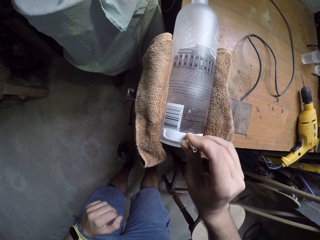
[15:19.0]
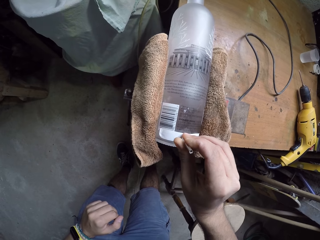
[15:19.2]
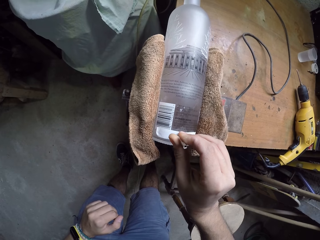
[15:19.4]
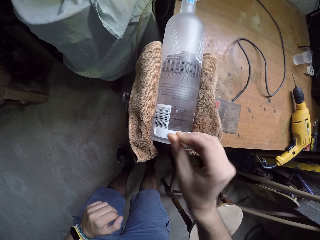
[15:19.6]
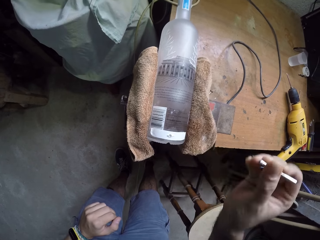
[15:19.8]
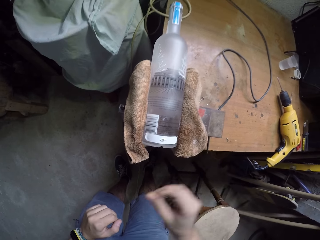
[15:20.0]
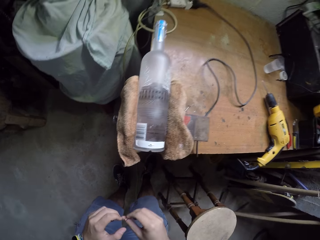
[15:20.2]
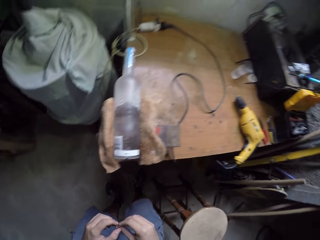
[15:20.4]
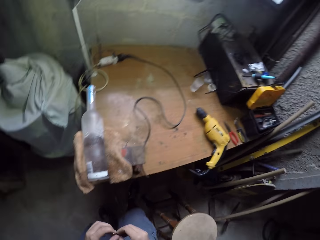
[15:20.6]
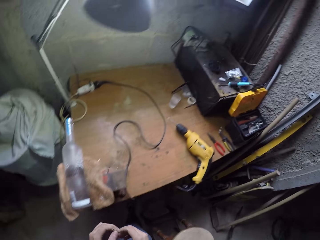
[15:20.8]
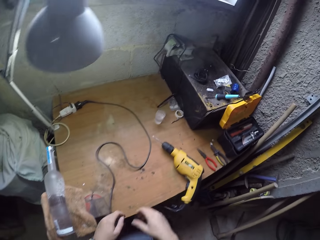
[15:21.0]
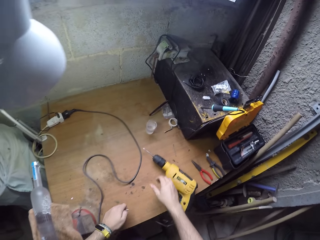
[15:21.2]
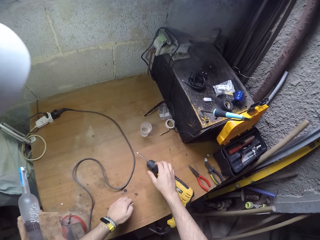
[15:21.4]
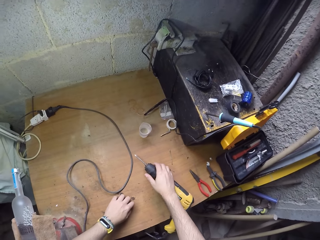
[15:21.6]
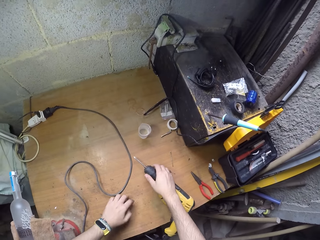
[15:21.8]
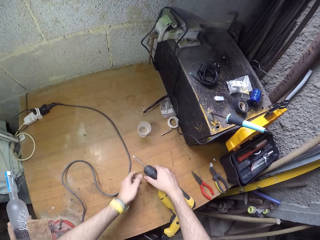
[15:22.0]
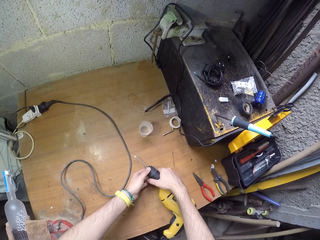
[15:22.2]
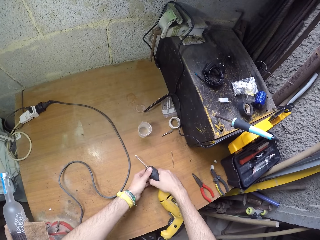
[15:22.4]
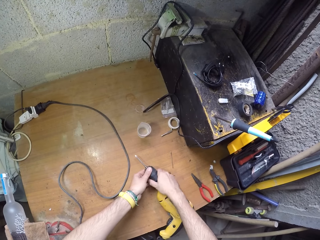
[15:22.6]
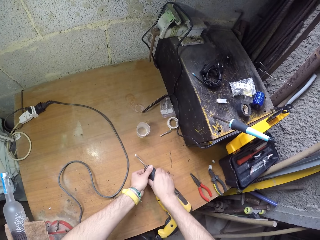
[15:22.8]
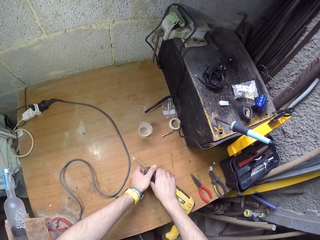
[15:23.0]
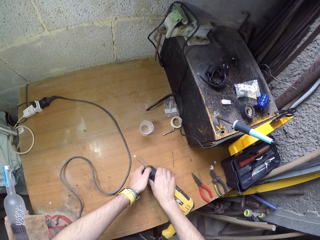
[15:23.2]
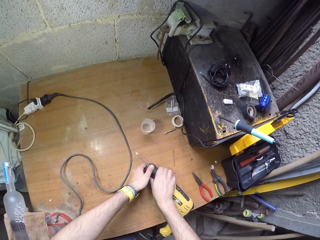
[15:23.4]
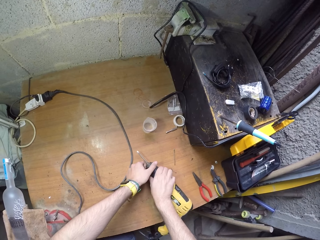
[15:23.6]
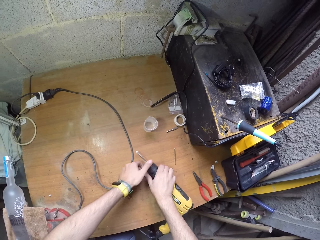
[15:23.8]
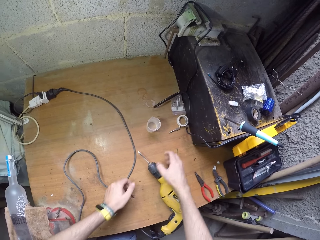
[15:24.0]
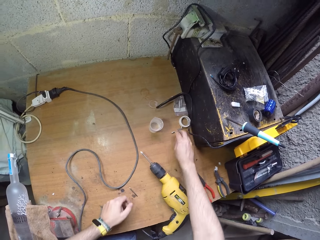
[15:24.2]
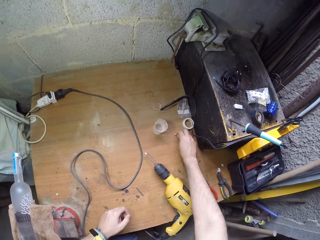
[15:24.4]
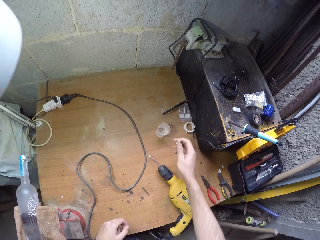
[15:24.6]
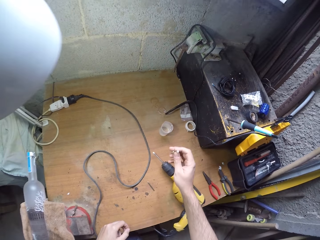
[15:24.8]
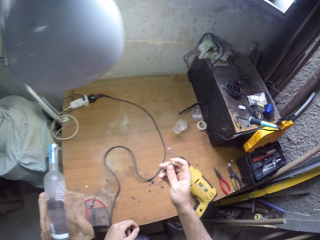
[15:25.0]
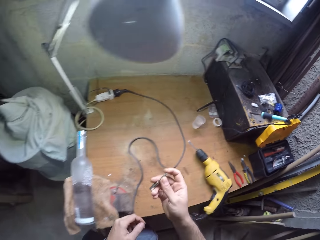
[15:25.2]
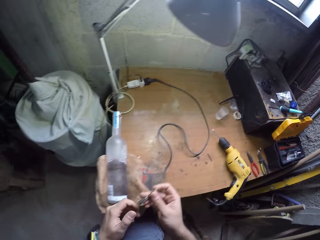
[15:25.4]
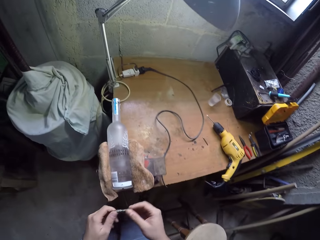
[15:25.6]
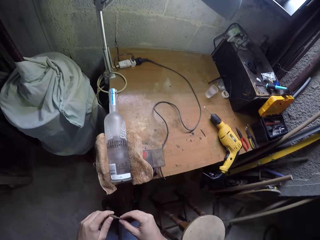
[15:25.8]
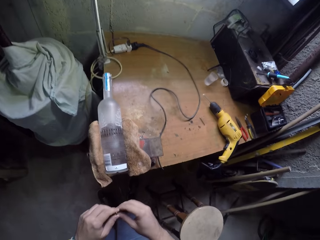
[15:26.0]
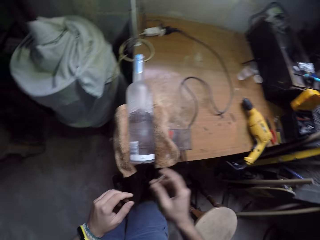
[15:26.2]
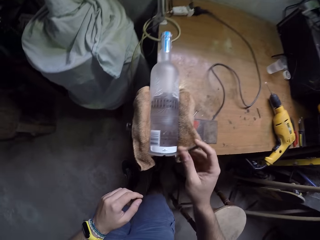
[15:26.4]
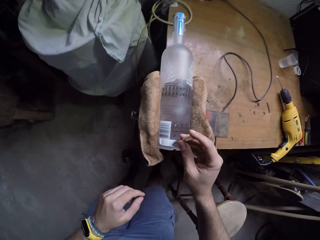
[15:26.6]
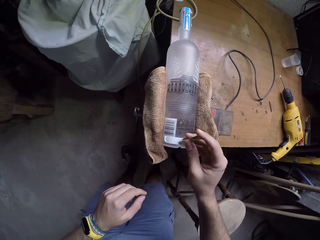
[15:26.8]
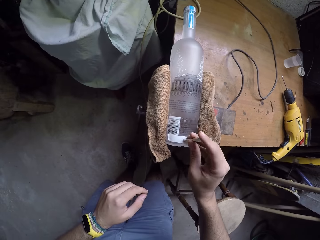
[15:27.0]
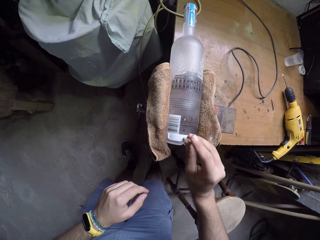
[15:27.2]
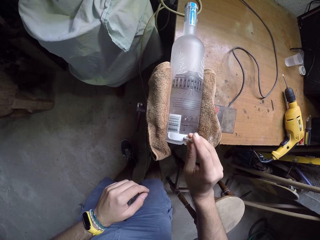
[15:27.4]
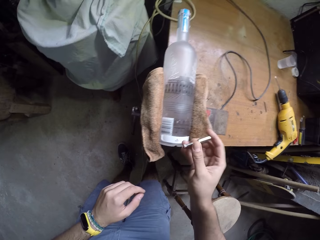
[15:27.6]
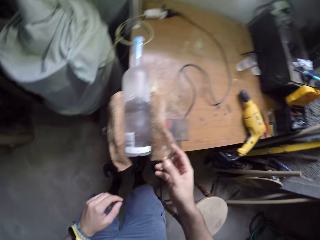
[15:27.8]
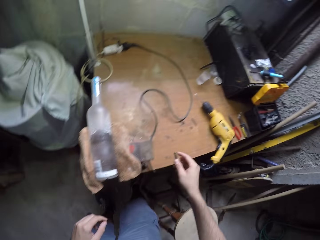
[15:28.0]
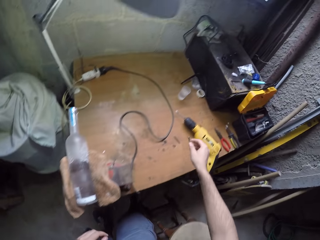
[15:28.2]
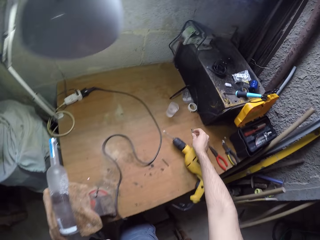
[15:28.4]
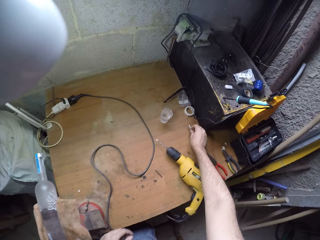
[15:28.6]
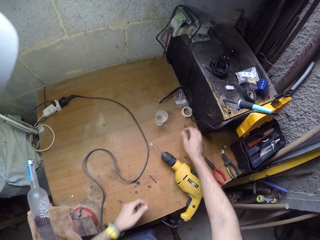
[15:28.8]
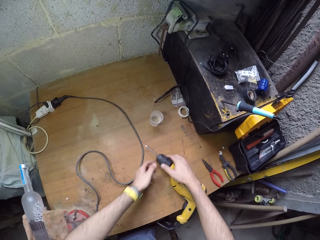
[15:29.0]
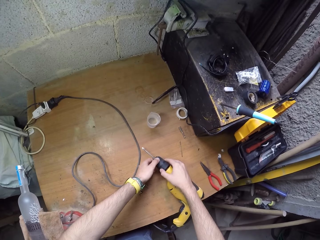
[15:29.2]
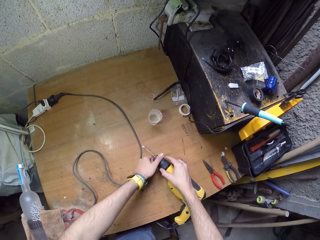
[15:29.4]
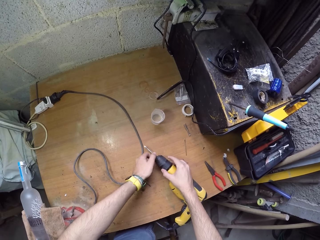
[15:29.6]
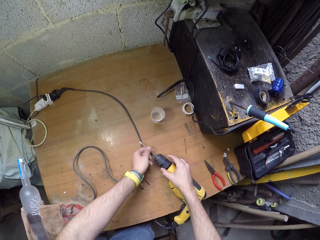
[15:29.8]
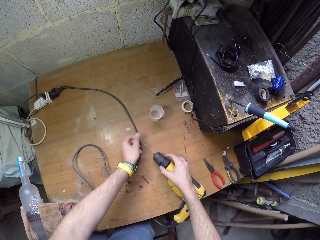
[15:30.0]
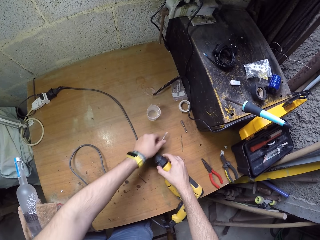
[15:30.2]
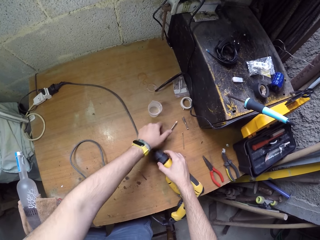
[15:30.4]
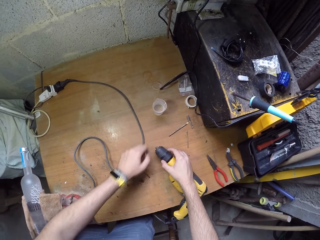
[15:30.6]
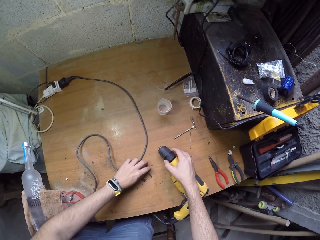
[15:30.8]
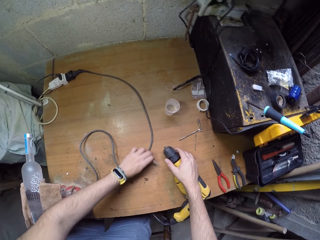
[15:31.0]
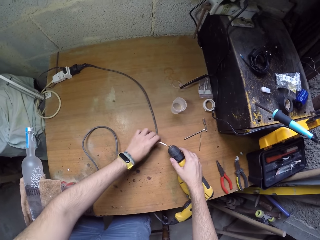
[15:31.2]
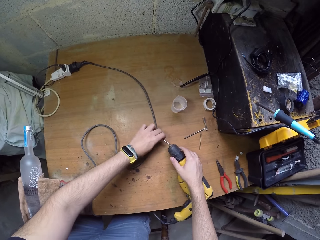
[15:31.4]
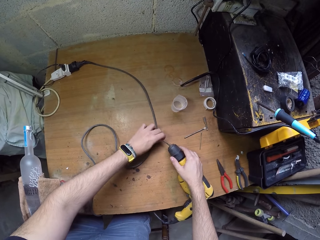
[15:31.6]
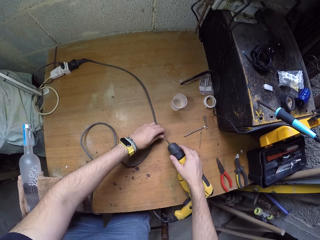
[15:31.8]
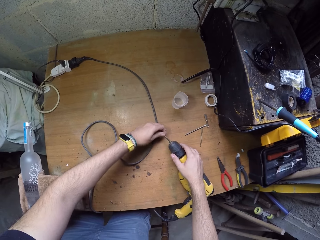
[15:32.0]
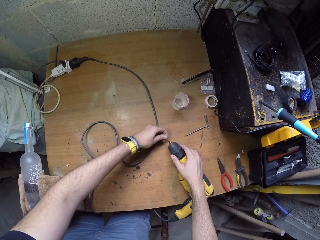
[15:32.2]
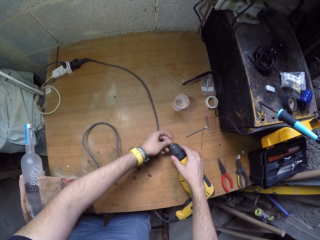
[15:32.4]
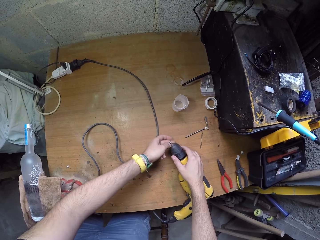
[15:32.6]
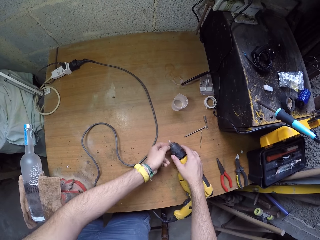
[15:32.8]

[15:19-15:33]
The camera wearer passes the drill bit from his right hand to his left hand. He puts the drill bit on the worktable with his left hand. He holds the drill with his right hand. He unscrews the drill chuck with his left hand. He touches the drill. He takes a drill bit from the worktable with his right hand. He holds the drill bit with both hands. He touches the pilot hole on the bottle with the drill bit in his right hand. He puts the drill bit on the worktable with his right hand. He holds the drill with his right hand. He unscrews the drill chuck with his left hand. He takes out the drill bit from the chuck with his left hand. He puts the drill bit on the worktable with his left hand. He takes a drill bit from the worktable with his left hand. He inserts the drill bit into the chuck with his left hand.

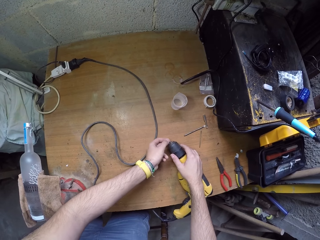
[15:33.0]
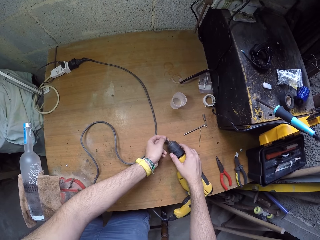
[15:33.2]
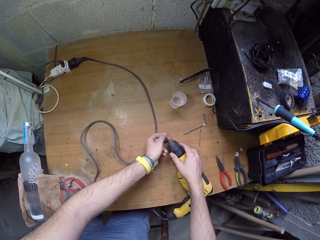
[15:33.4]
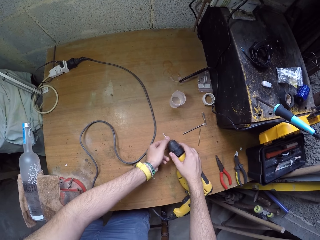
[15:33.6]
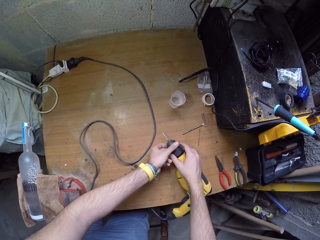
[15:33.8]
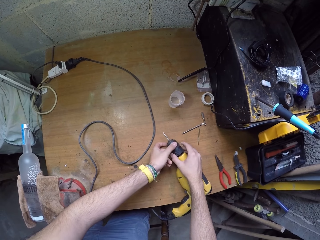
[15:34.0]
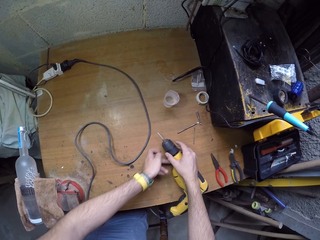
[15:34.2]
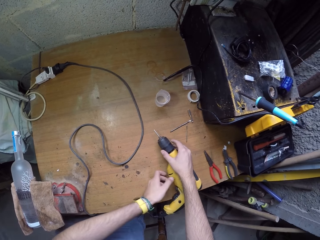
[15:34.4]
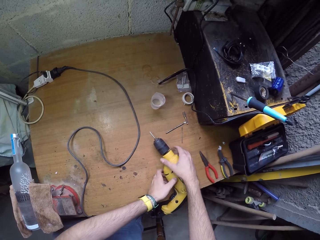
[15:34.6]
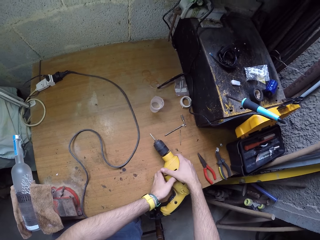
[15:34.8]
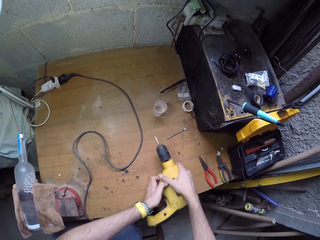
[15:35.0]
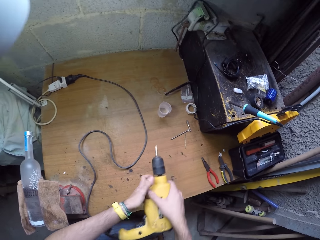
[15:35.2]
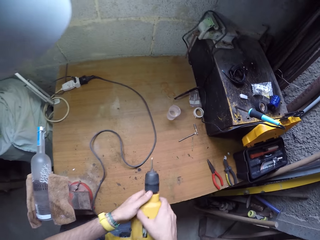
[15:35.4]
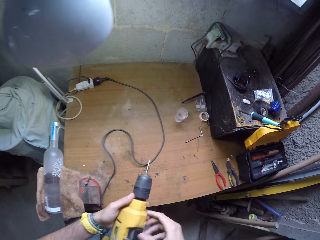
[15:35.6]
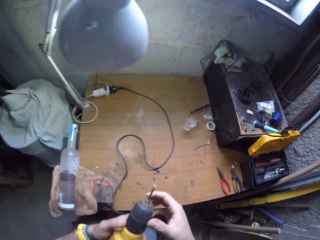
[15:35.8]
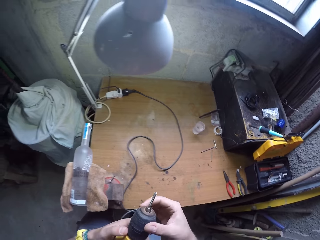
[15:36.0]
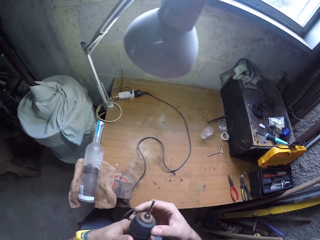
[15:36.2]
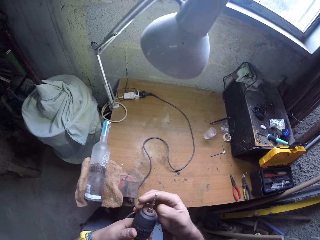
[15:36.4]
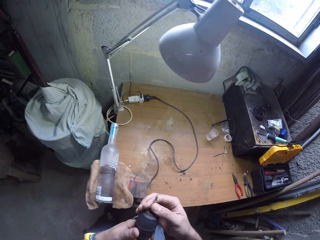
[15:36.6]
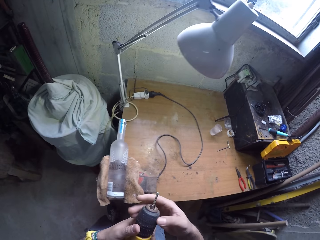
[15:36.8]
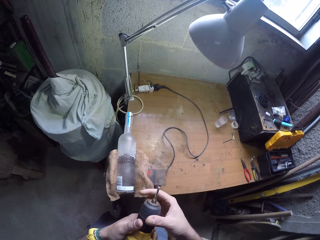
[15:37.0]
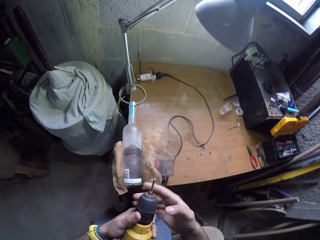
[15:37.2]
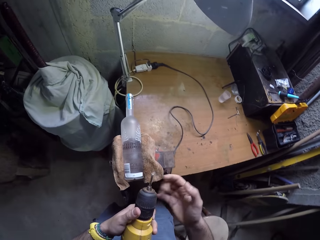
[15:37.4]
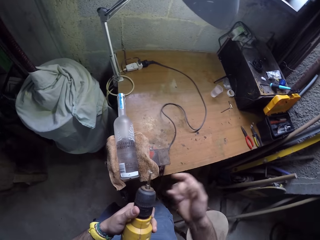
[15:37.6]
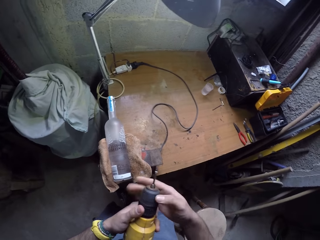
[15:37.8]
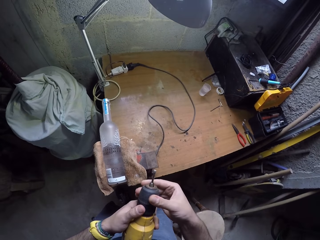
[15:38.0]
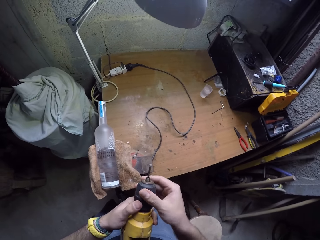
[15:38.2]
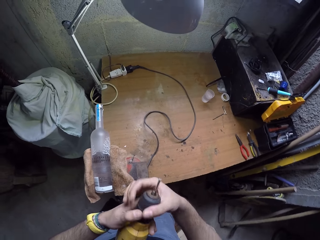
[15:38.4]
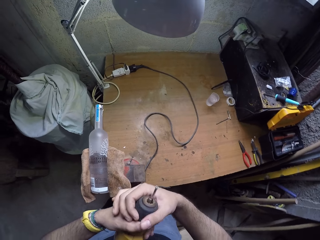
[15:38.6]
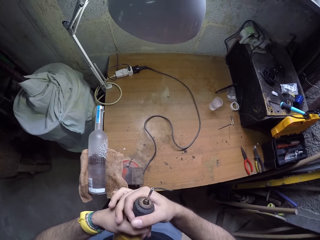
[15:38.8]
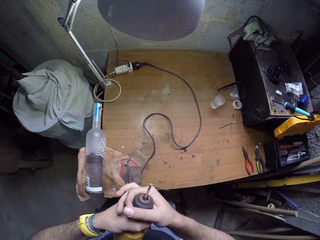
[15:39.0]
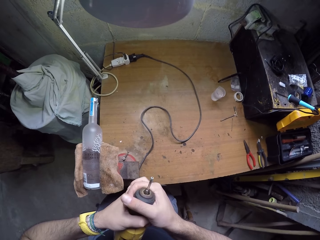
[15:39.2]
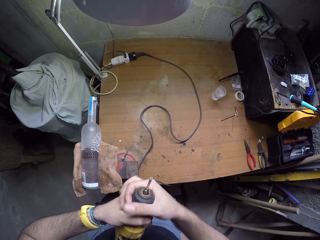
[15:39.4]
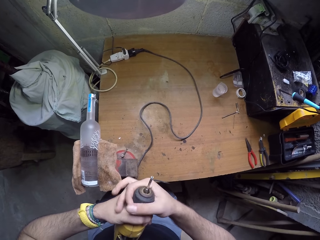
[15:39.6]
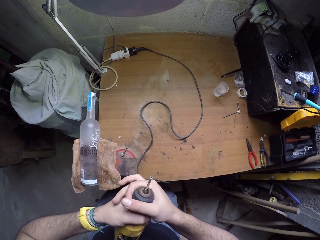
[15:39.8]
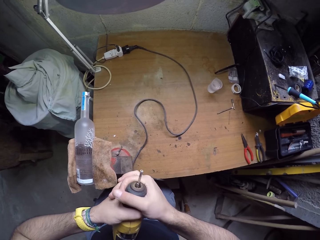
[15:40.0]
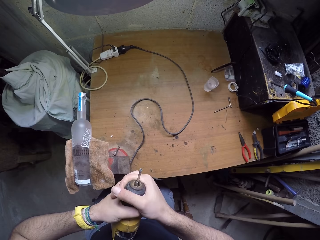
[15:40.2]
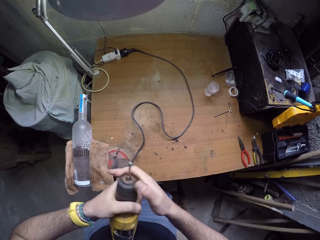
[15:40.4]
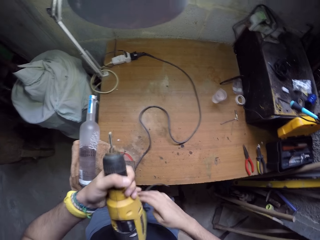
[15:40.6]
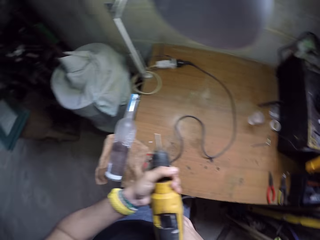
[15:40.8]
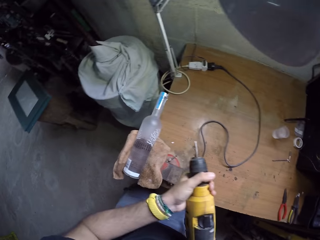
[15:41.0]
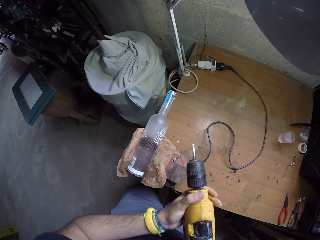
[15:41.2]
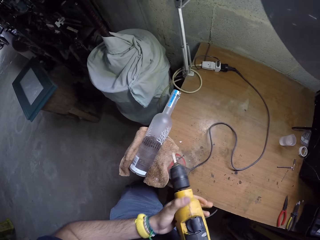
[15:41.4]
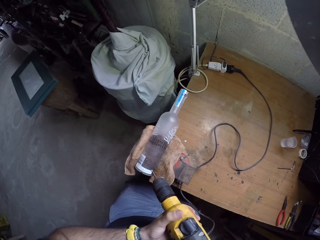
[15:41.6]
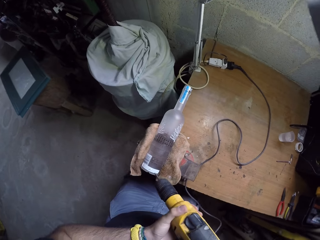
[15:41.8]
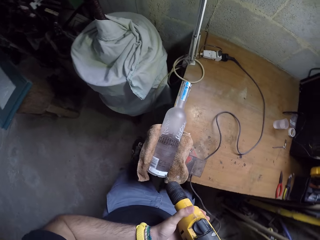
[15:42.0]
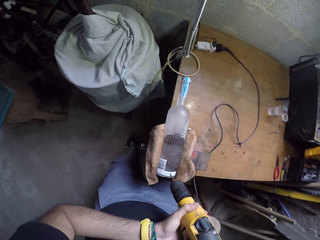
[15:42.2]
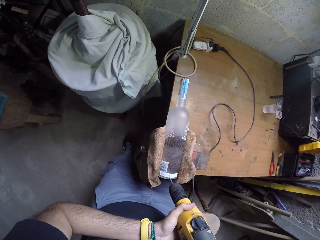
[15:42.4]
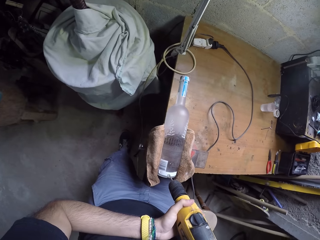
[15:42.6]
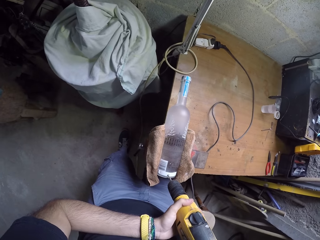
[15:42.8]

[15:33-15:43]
The camera wearer screws the chuck with his left hand. He takes the drill from the worktable with both hands. He holds the chuck with his right hand. He holds the drill bit in the chuck with his right hand. He screws the drill chuck with his right hand. He holds the drill with both hands.
